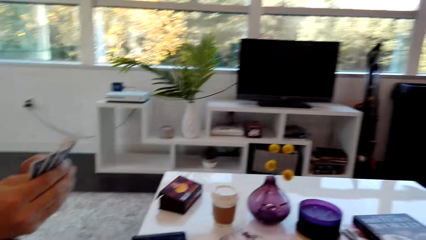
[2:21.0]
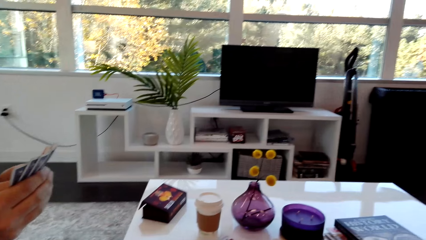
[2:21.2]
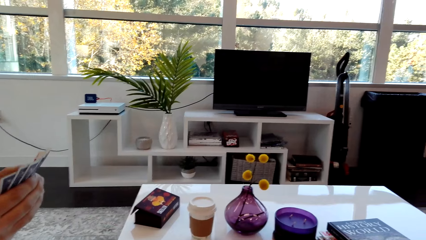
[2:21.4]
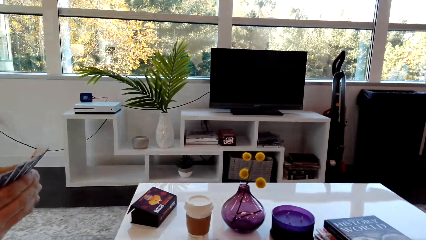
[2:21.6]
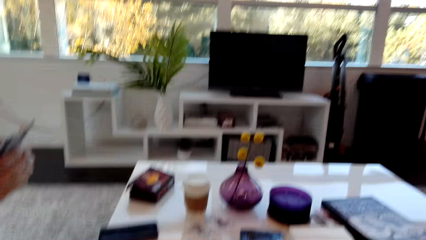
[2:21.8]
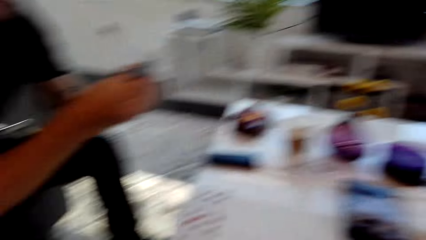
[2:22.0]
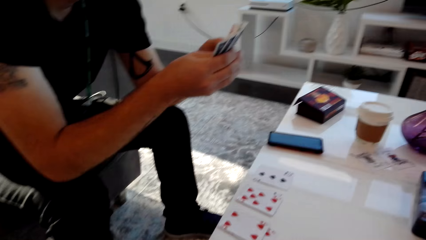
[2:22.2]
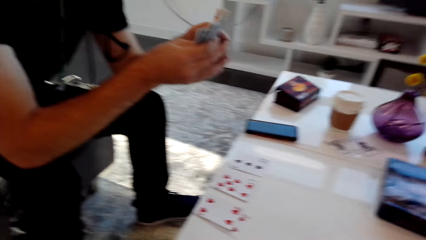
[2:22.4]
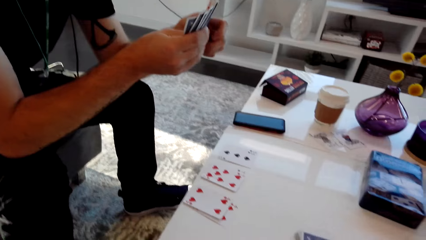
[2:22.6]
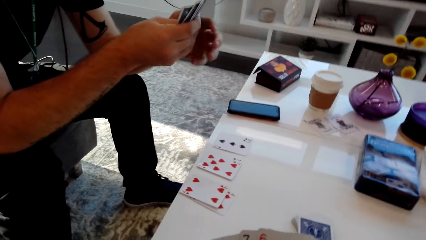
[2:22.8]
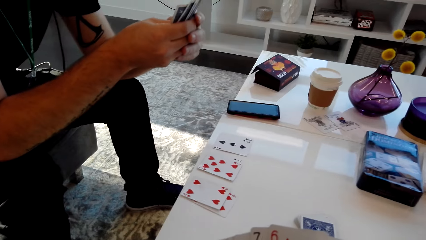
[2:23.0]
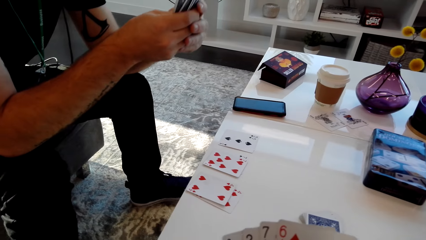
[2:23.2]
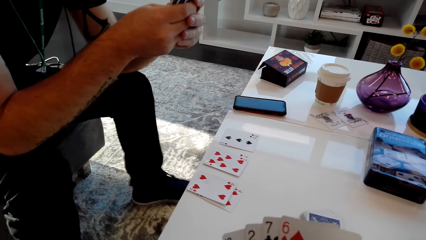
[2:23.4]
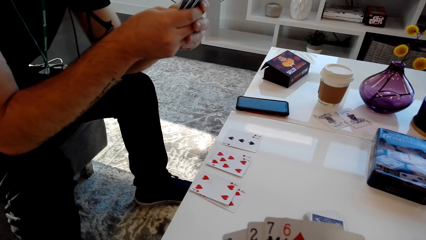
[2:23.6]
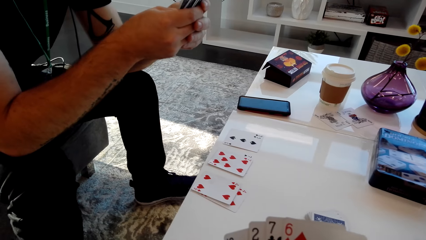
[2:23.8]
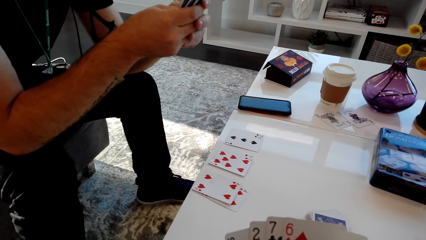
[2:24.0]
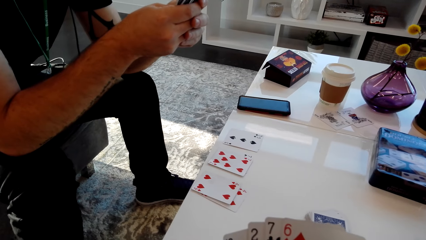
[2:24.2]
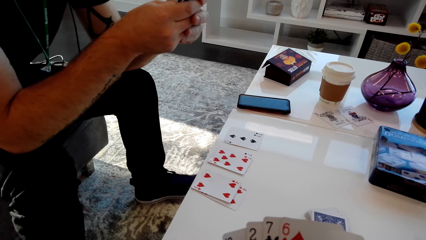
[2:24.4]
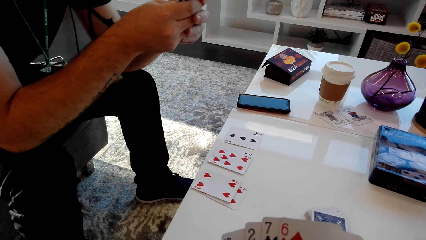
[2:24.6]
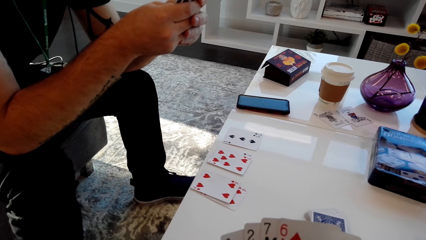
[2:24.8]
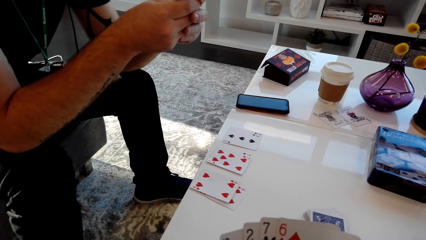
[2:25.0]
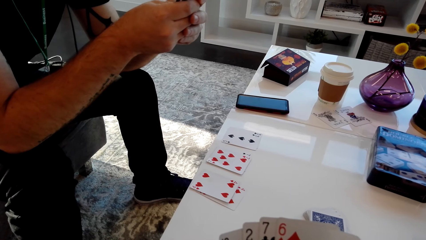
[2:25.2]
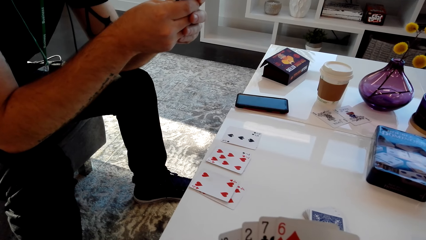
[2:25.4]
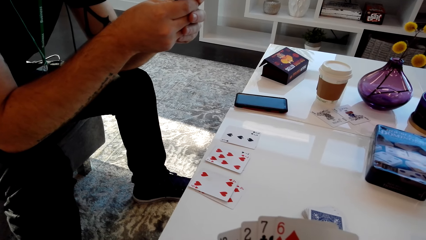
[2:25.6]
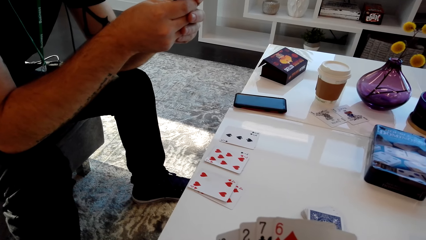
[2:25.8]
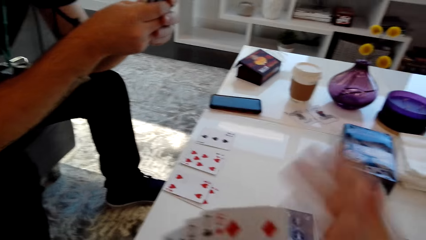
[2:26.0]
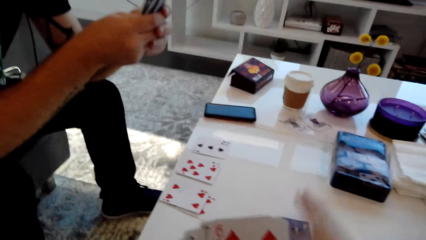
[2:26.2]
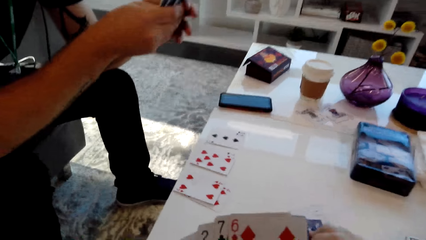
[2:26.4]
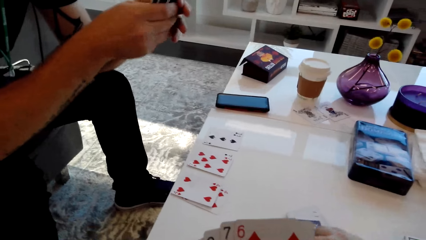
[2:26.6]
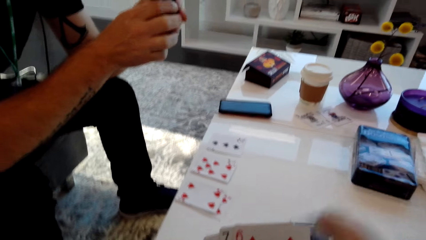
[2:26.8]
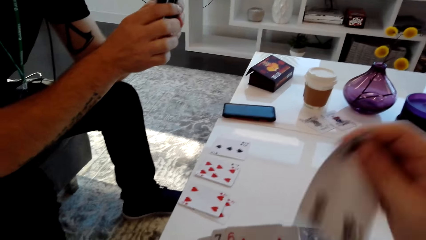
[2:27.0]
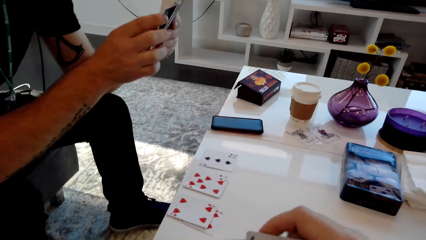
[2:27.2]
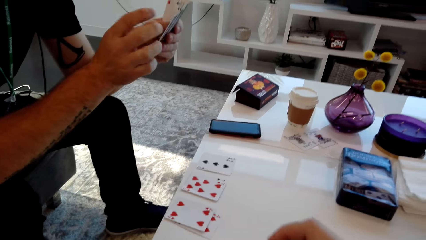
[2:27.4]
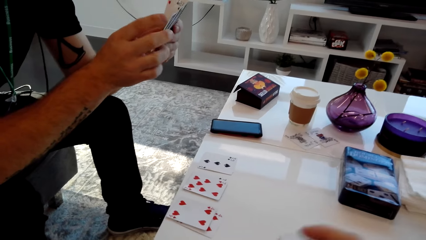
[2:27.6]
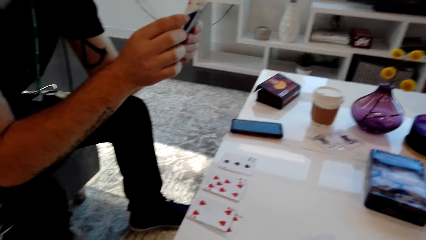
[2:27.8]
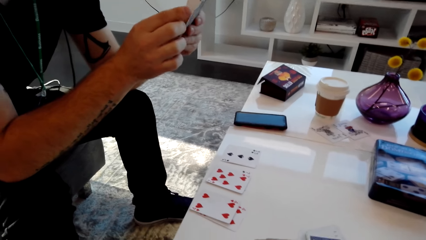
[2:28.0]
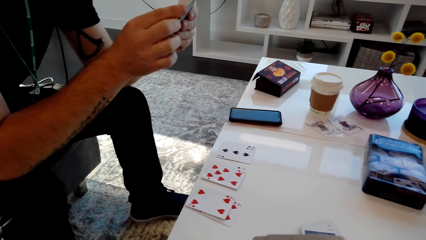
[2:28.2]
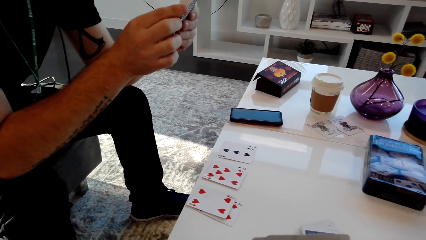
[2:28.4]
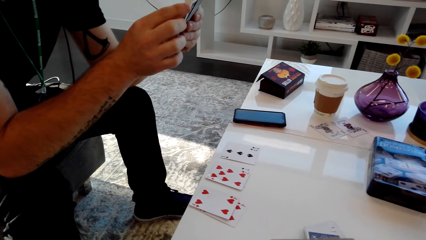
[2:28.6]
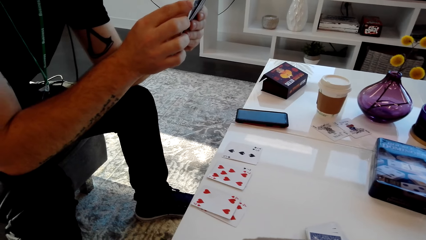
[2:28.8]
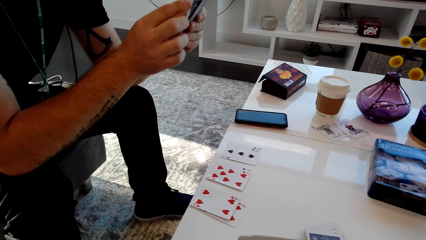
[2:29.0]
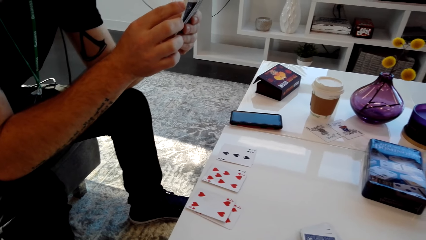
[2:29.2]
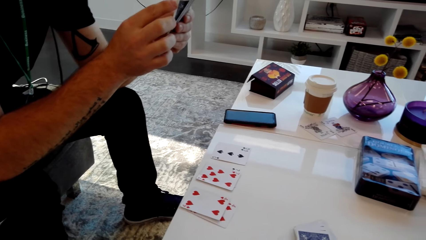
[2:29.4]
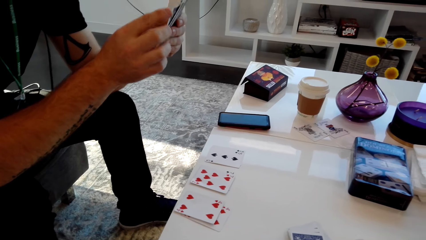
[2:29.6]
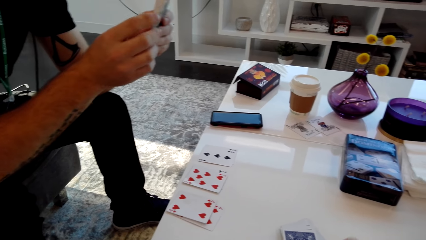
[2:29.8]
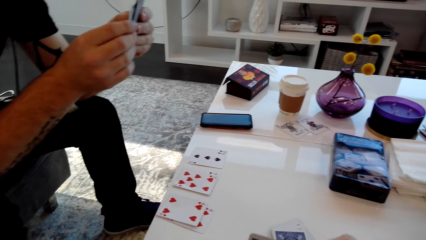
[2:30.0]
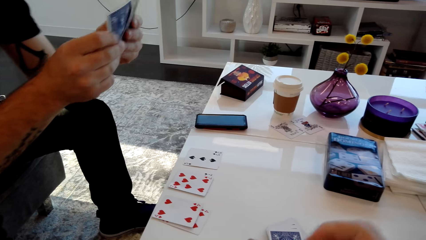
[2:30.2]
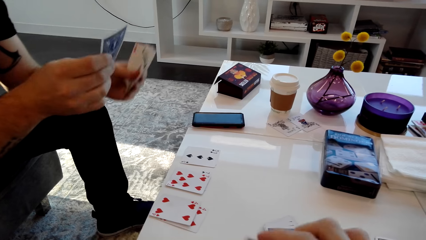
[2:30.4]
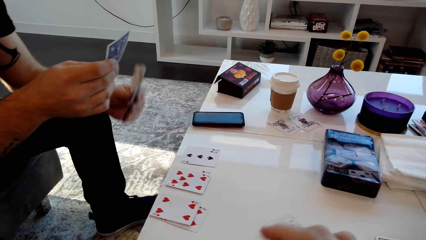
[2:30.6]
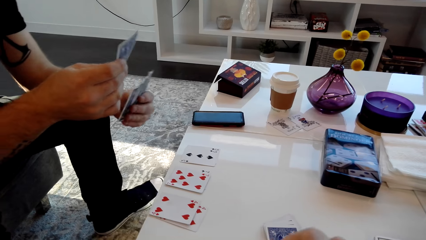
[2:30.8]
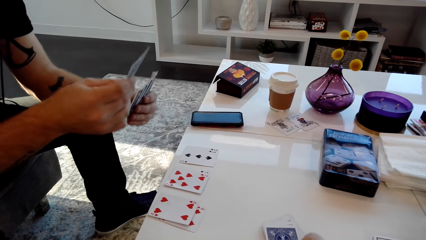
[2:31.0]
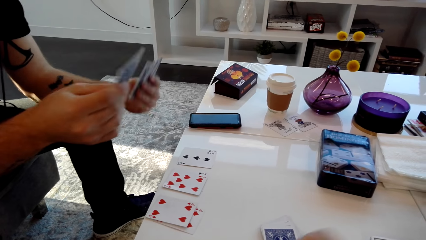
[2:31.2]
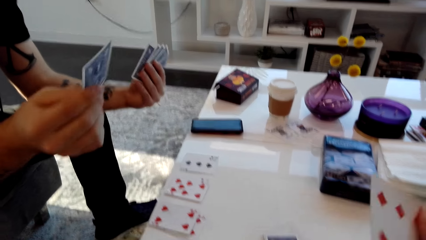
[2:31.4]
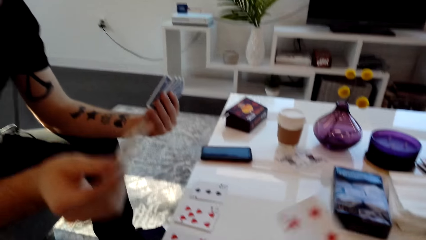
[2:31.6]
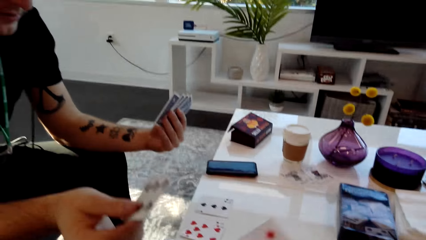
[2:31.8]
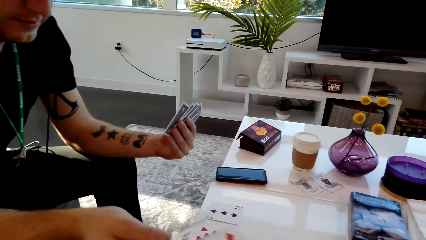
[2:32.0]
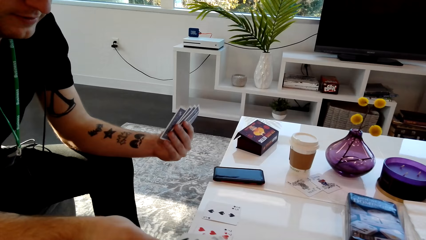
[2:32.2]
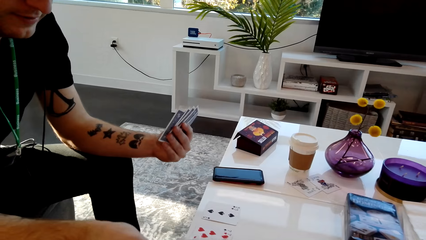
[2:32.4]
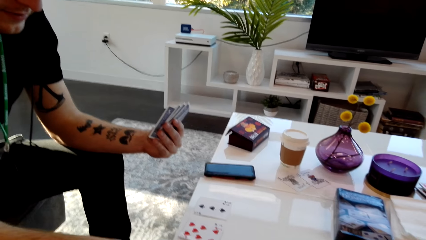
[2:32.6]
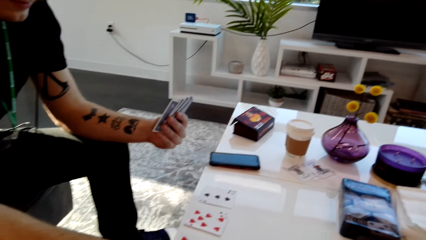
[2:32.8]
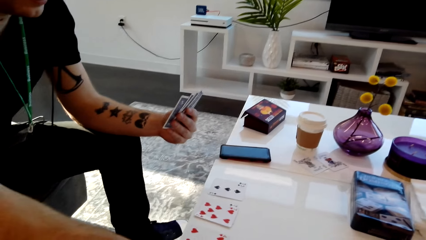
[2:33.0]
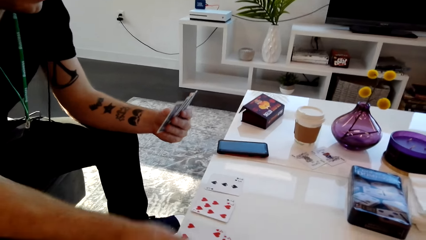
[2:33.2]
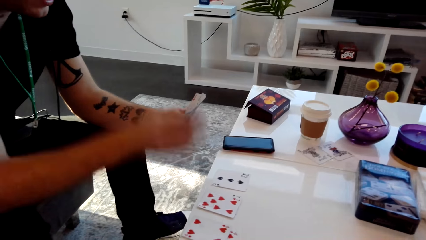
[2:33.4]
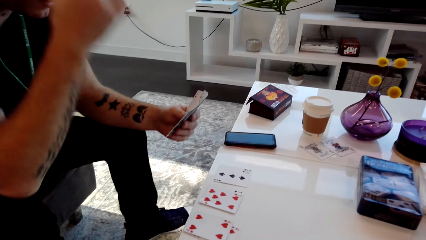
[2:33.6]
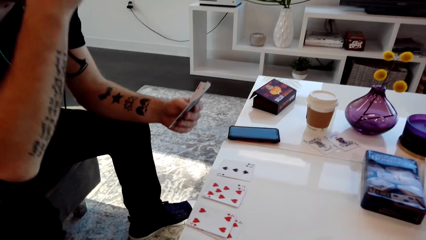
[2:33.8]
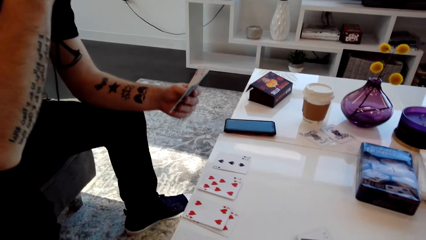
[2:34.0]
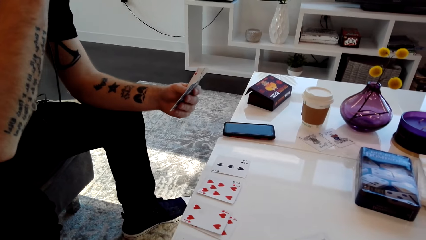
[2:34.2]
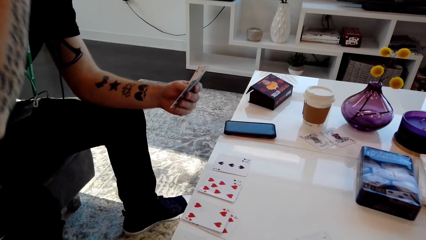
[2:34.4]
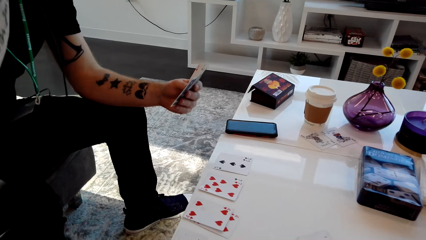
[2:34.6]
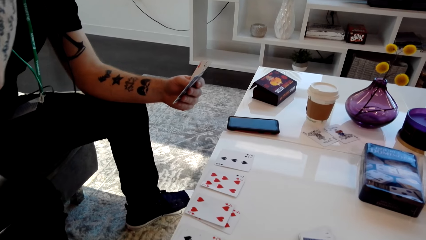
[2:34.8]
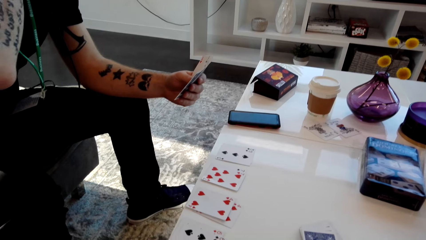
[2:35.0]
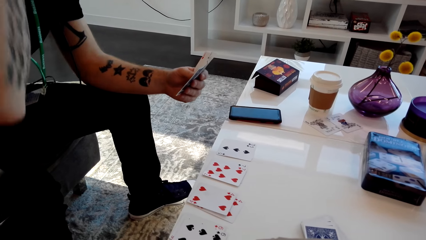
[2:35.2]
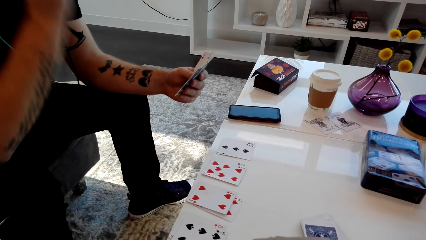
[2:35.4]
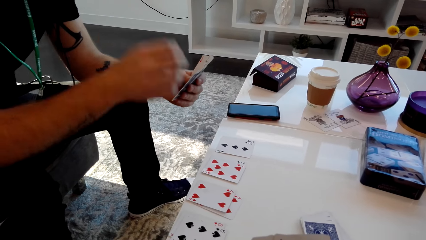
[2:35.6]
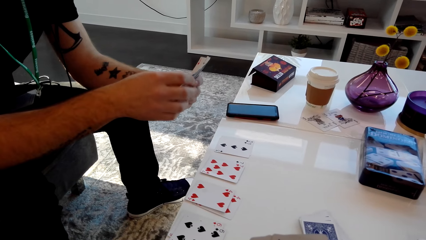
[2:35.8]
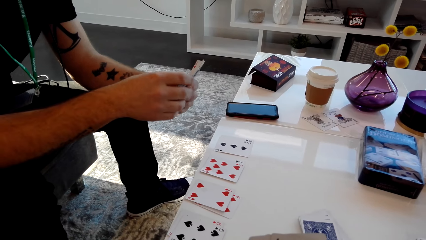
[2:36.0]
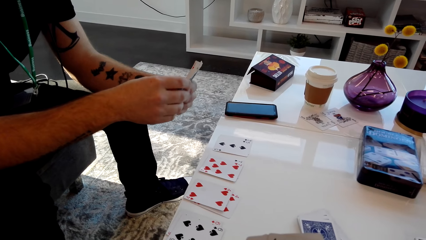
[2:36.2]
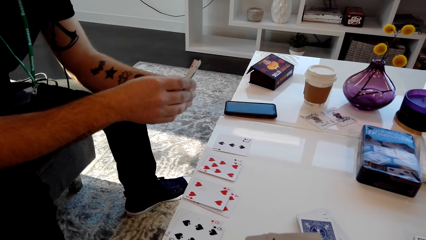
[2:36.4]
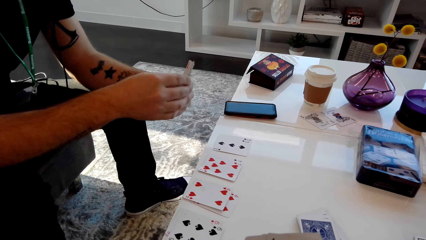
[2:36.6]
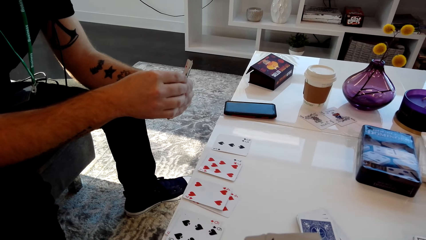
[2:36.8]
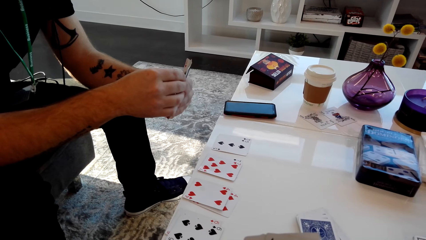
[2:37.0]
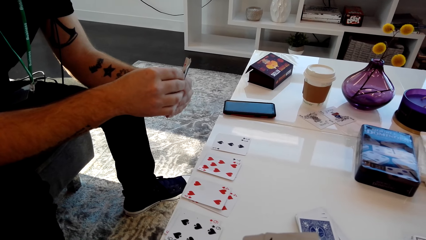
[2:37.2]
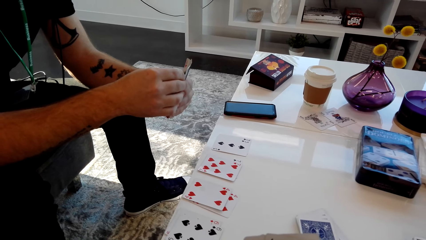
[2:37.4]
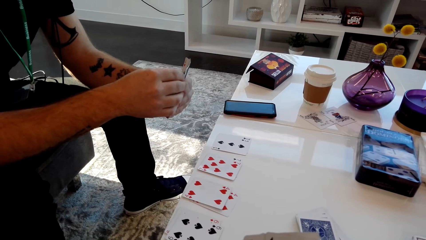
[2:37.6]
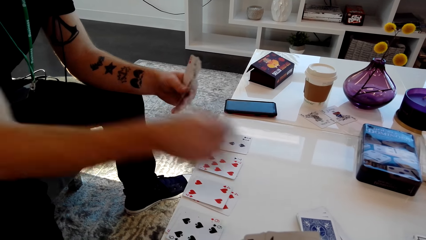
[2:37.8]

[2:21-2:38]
The camera wearer speaks. A person stamps his feet. The person taps a foot. The person speaks. The camera wearer shuffles the cards and picks a card. They speak. The person speaks. The camera wearer speaks. The person places the card on the table and speaks. The camera wearer speaks.
